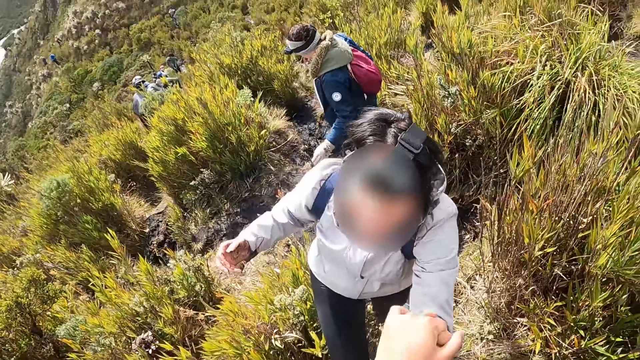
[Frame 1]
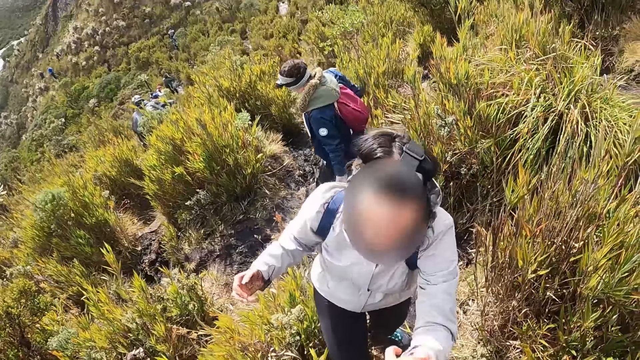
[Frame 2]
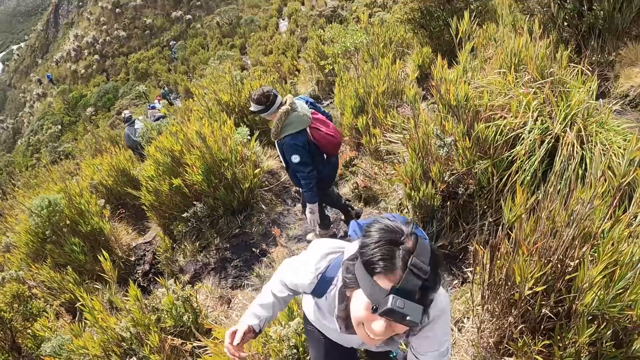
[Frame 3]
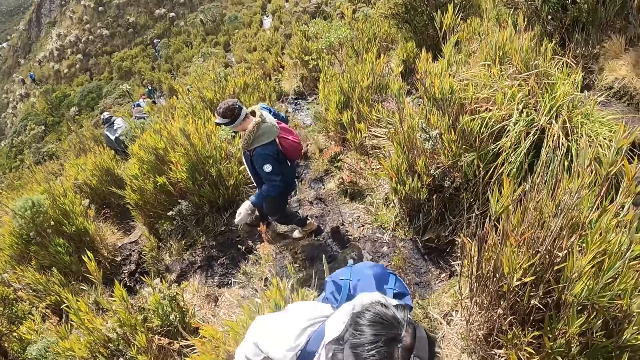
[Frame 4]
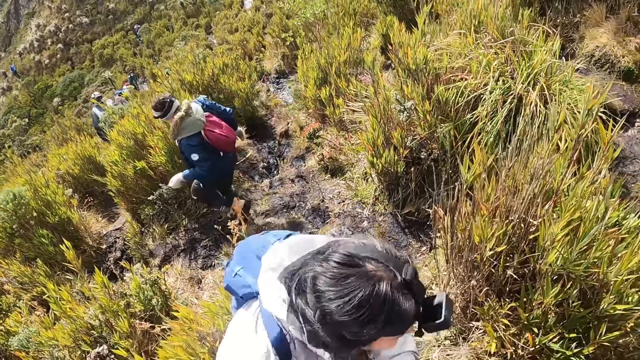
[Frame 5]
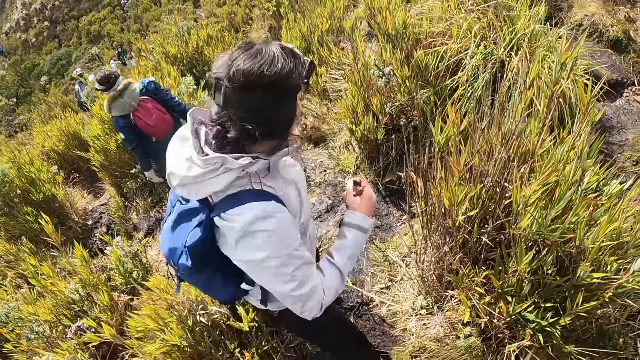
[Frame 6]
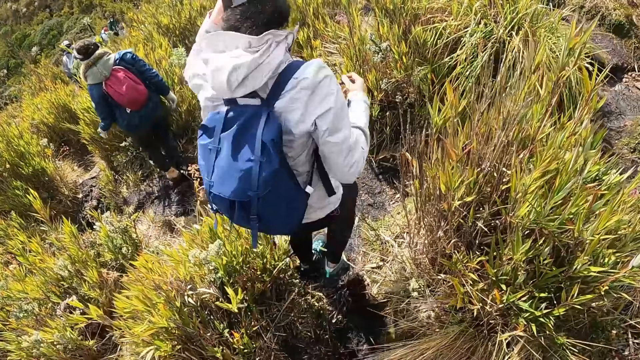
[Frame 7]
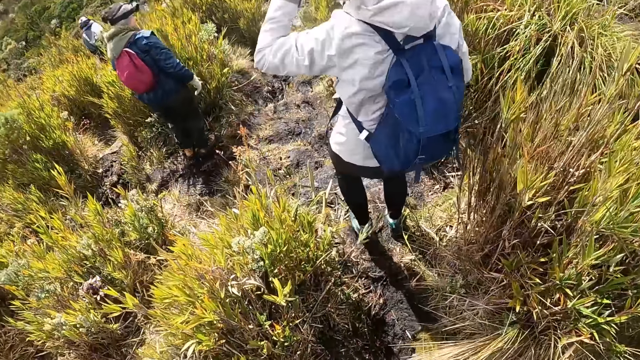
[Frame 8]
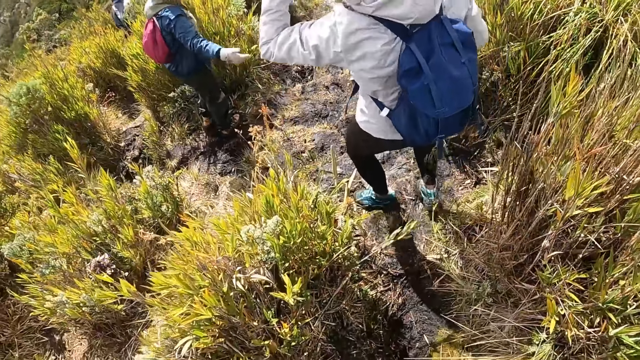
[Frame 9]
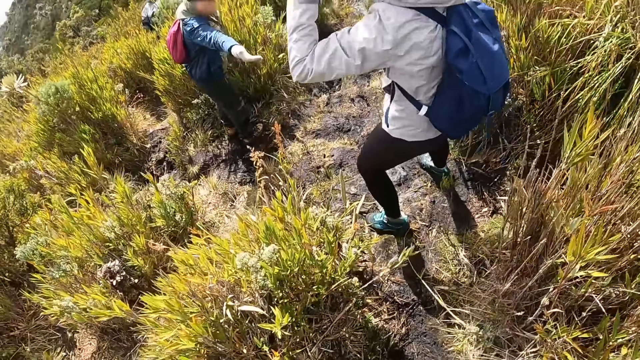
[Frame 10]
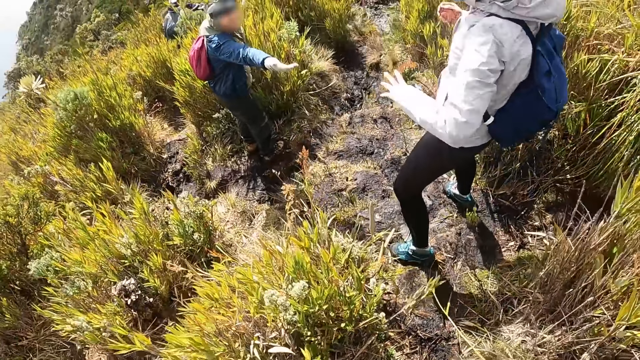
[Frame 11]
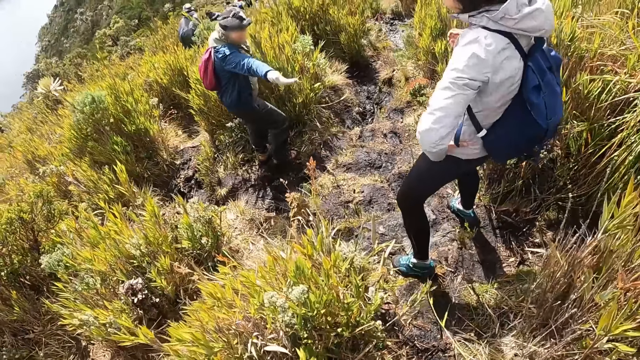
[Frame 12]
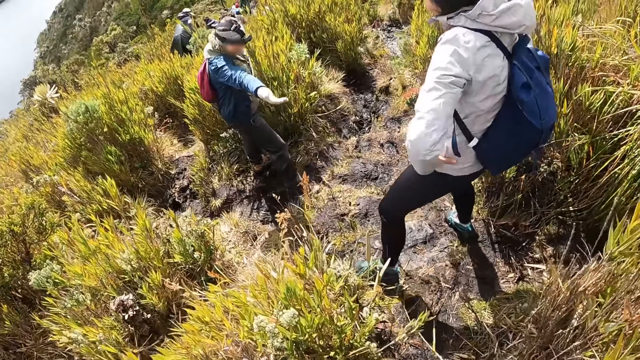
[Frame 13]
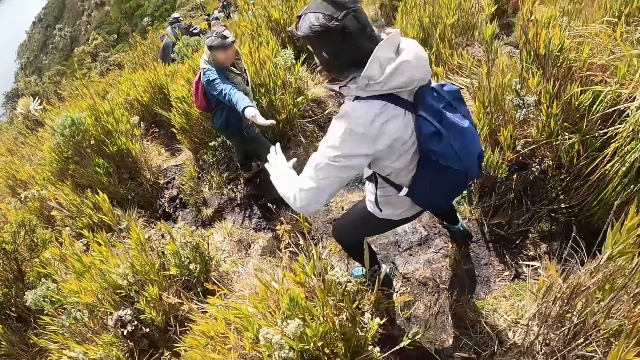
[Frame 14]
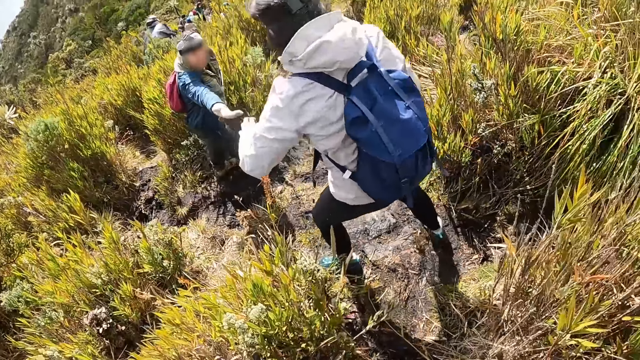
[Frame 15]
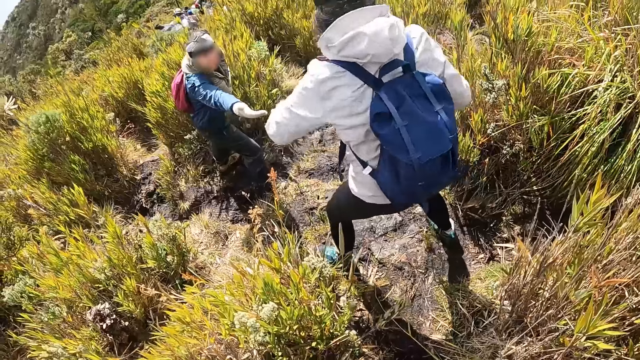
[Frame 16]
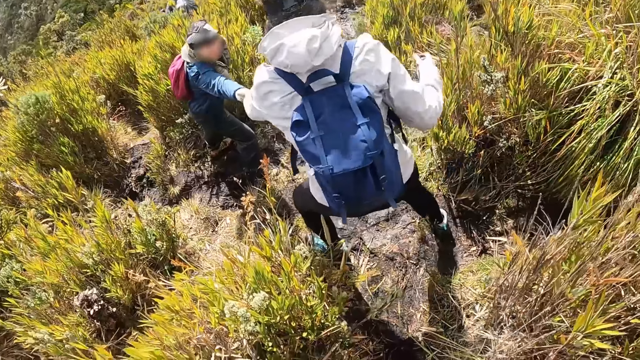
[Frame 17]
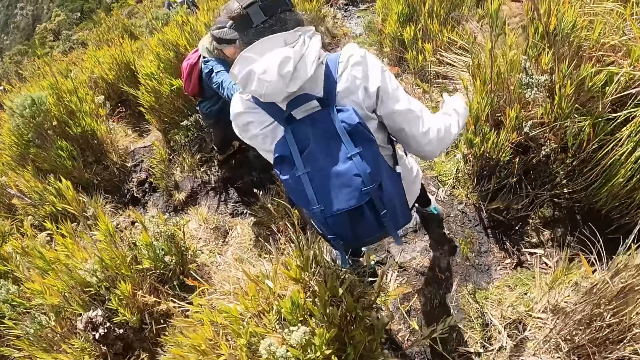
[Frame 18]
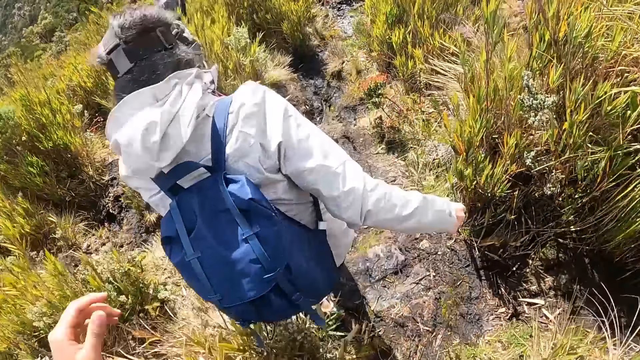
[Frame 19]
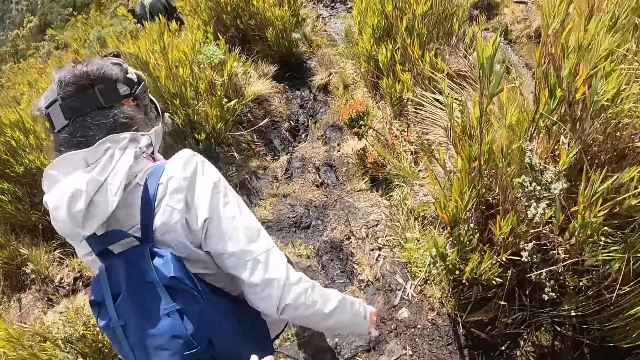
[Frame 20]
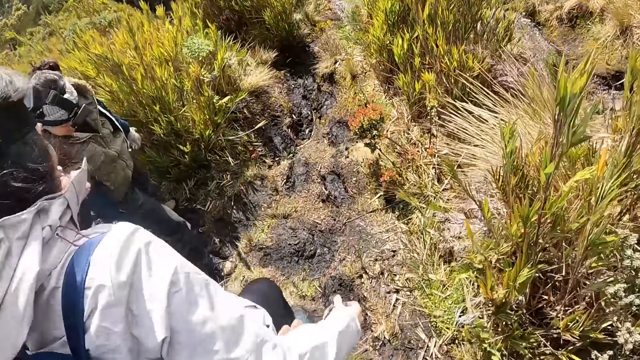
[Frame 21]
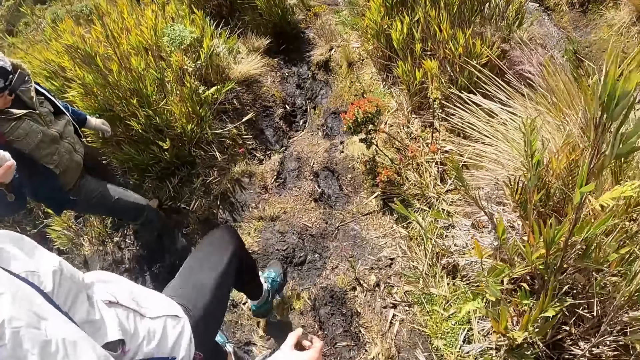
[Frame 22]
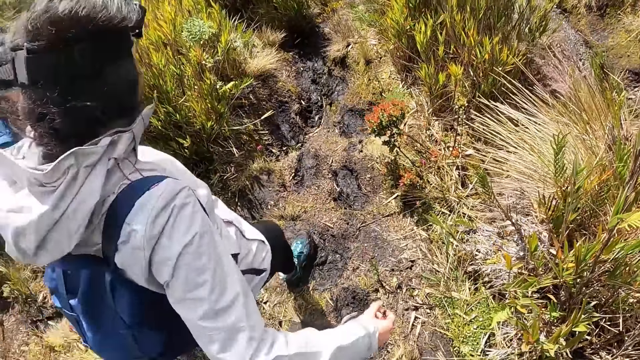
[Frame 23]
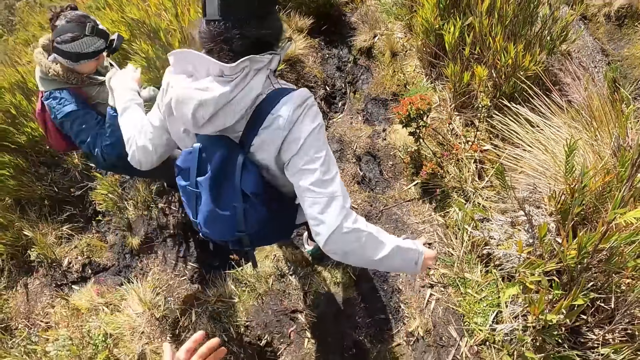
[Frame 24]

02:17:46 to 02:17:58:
The man stretches his right hand towards a woman. The camera wearer walks. The woman holds the right hand of the man with her left hand.

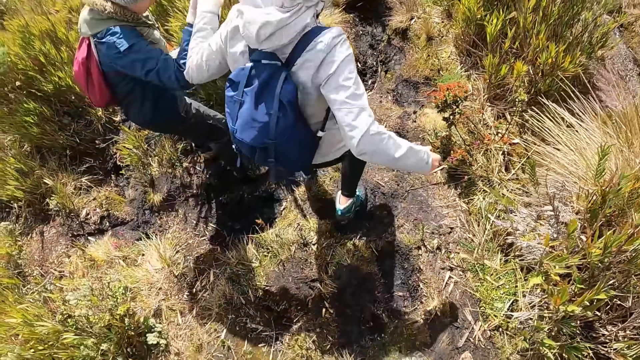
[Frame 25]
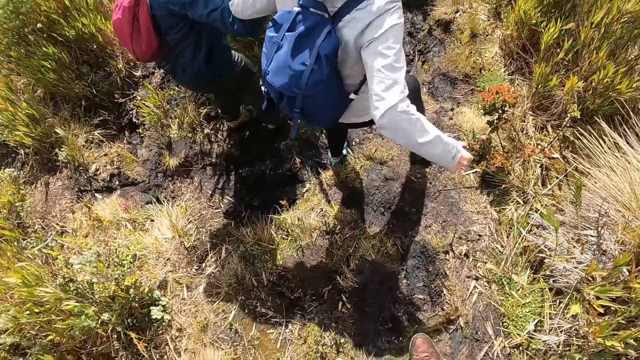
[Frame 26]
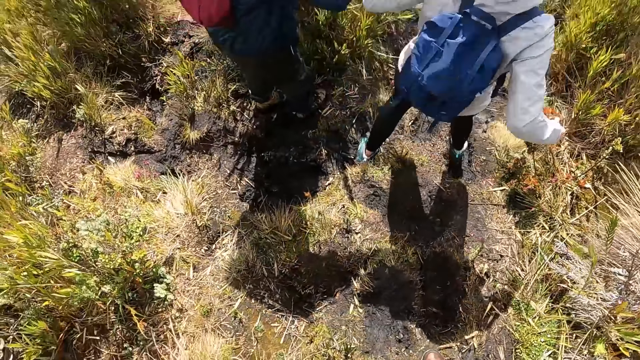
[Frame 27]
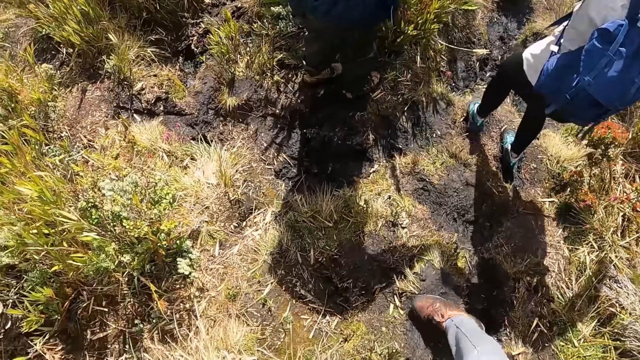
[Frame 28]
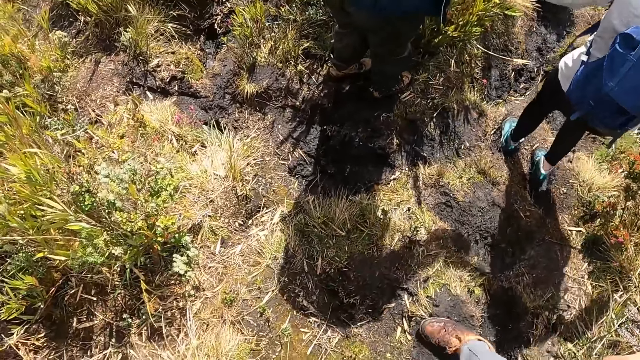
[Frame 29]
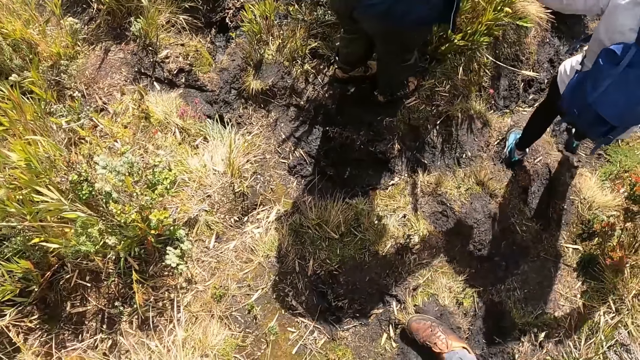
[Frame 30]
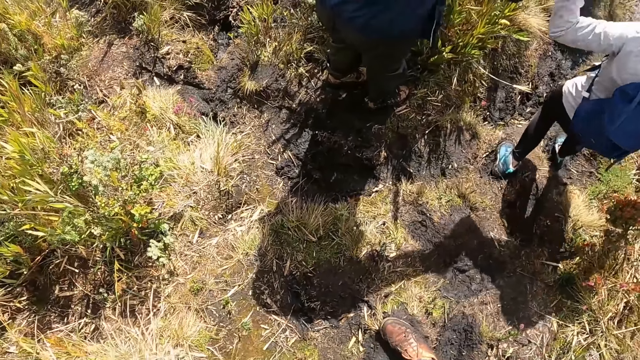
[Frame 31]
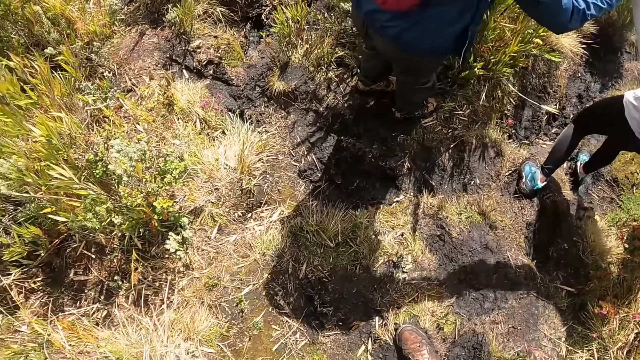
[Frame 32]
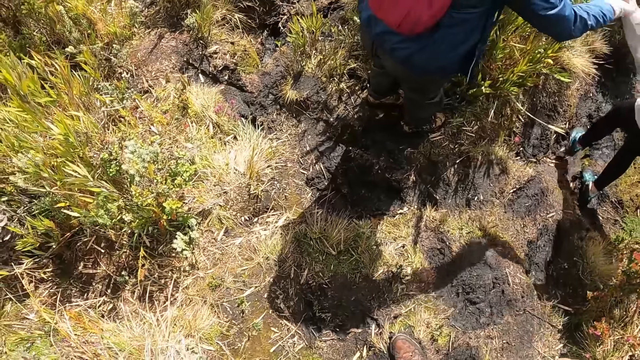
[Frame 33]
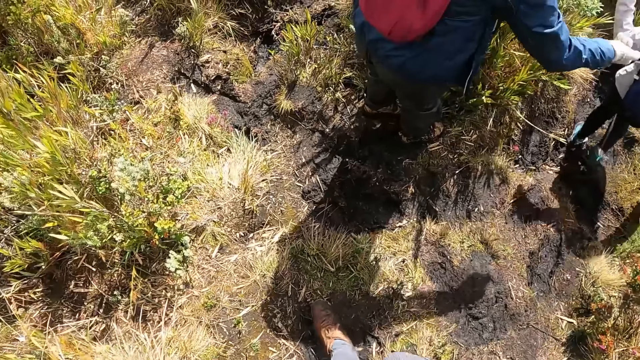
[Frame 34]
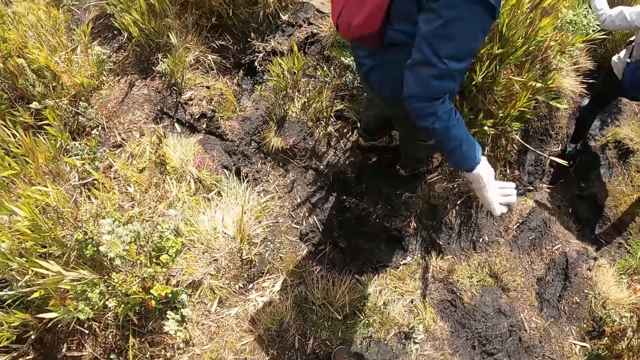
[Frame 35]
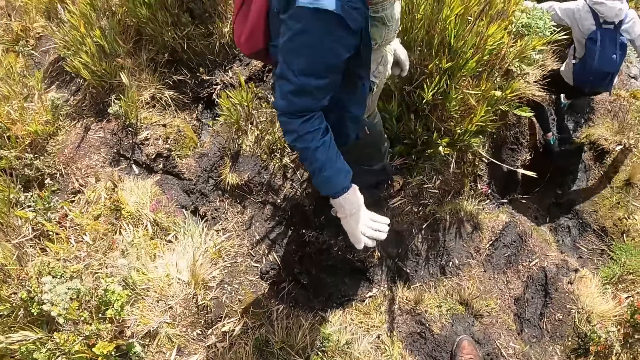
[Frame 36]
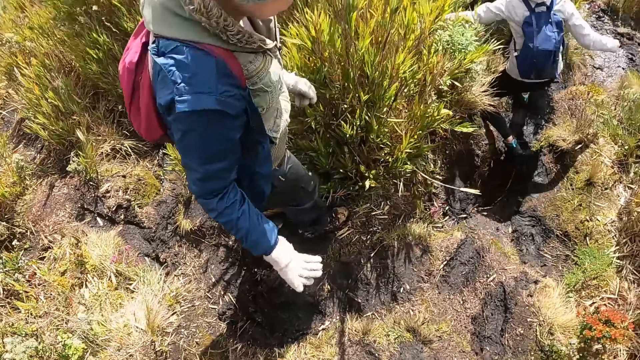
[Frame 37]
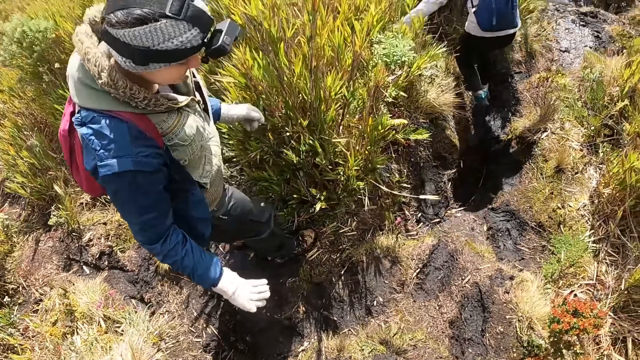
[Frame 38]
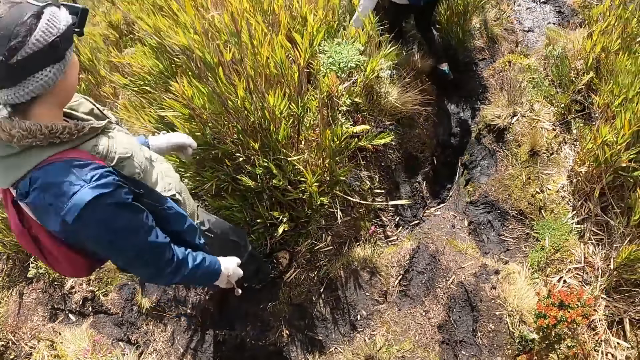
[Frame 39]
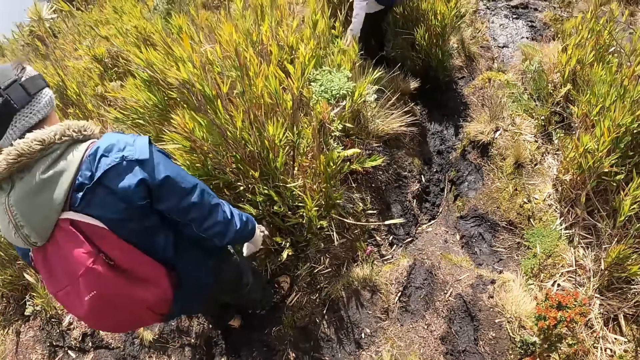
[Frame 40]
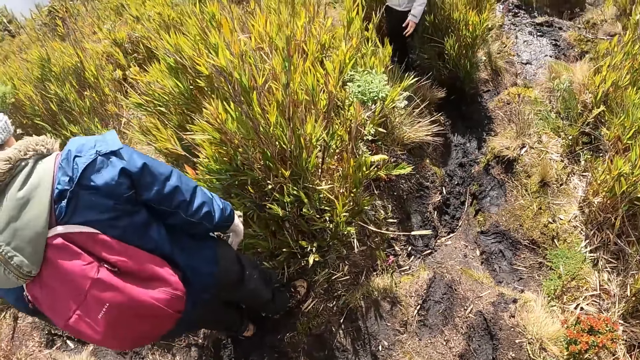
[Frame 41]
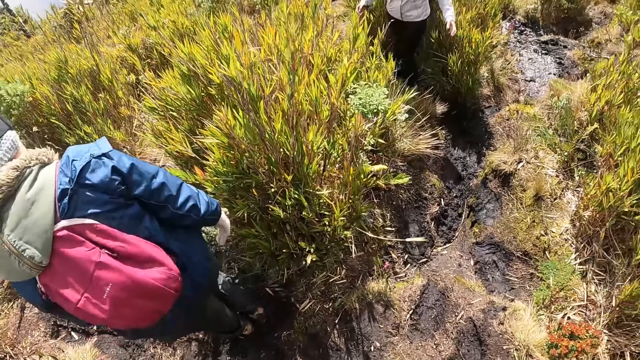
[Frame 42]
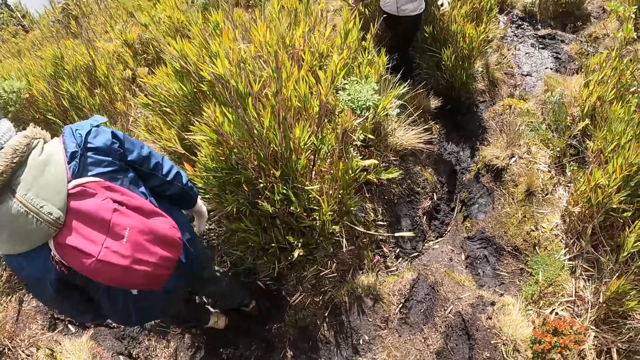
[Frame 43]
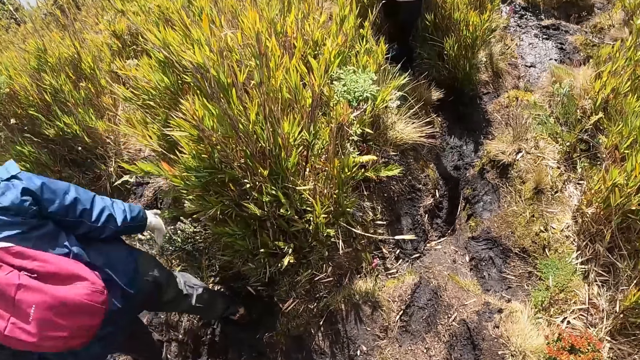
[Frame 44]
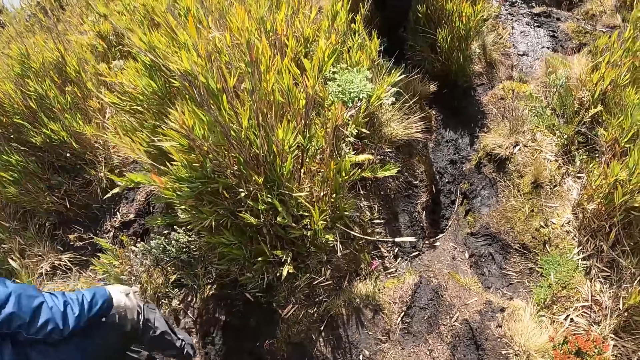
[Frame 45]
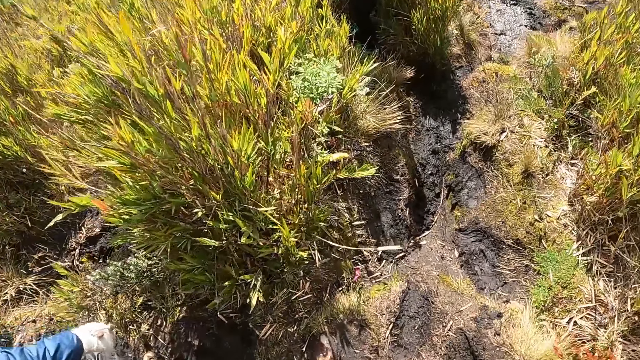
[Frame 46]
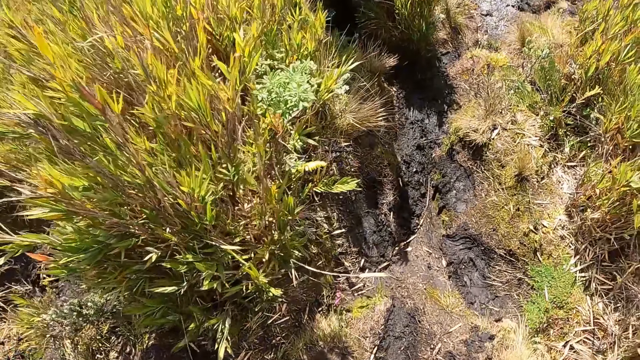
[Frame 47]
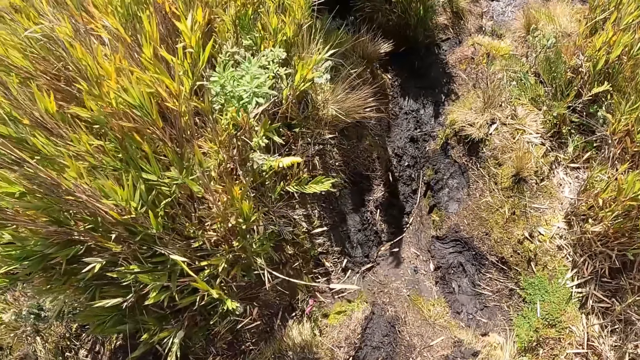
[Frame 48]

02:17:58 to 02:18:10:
The camera wearer walks. The woman walks on the path.
